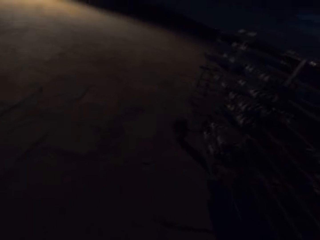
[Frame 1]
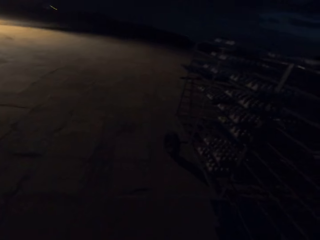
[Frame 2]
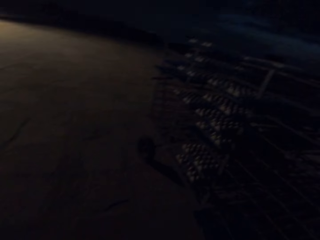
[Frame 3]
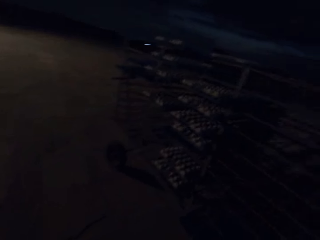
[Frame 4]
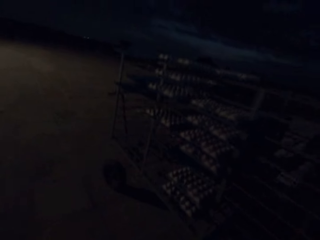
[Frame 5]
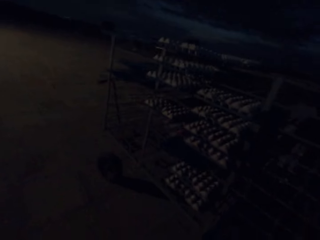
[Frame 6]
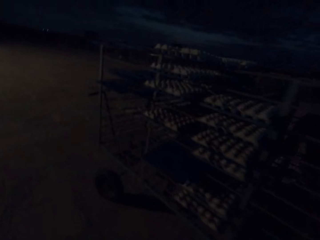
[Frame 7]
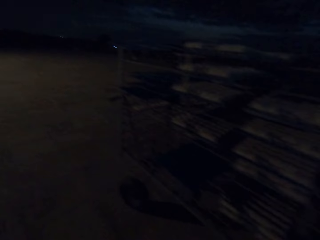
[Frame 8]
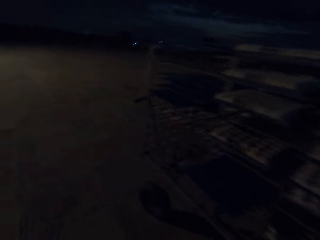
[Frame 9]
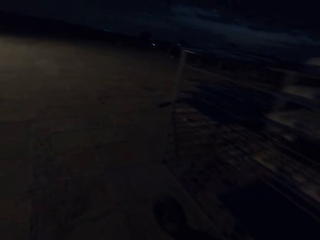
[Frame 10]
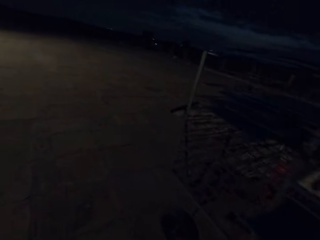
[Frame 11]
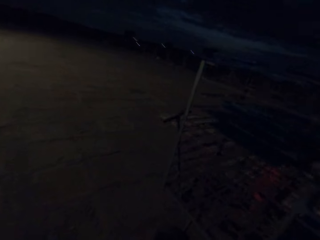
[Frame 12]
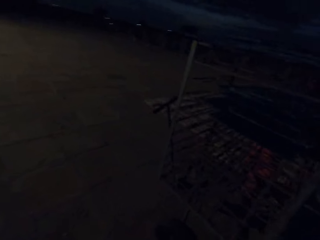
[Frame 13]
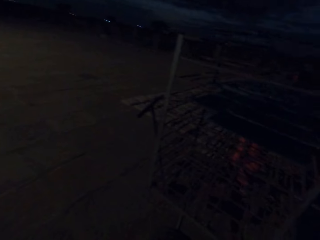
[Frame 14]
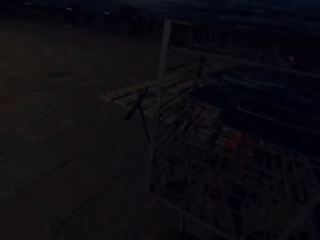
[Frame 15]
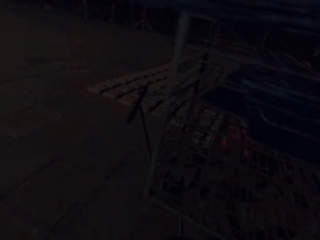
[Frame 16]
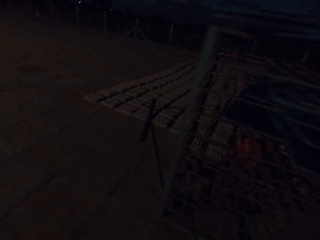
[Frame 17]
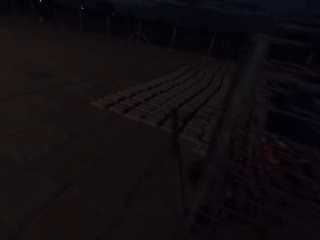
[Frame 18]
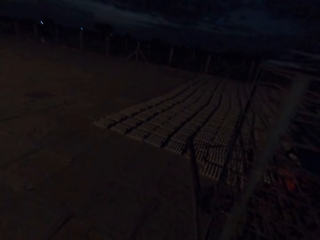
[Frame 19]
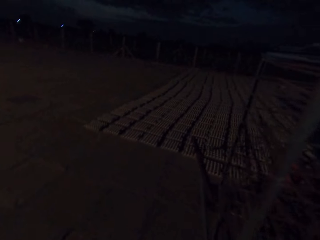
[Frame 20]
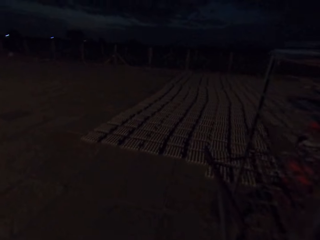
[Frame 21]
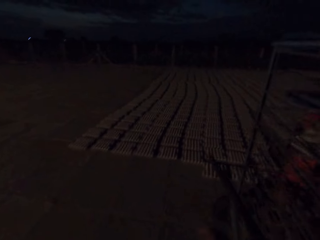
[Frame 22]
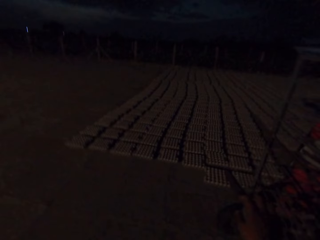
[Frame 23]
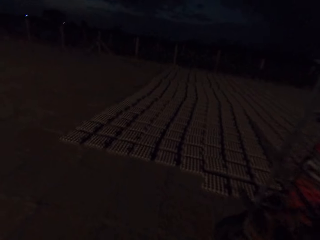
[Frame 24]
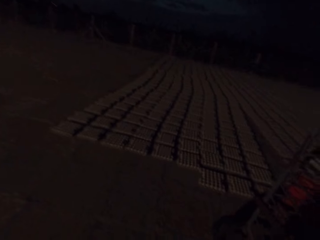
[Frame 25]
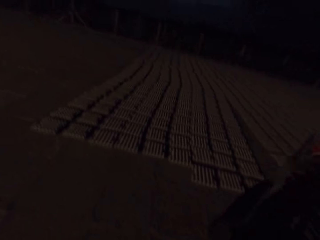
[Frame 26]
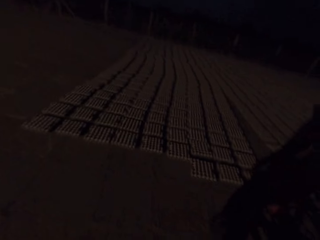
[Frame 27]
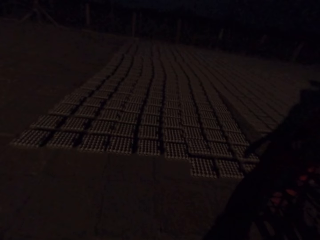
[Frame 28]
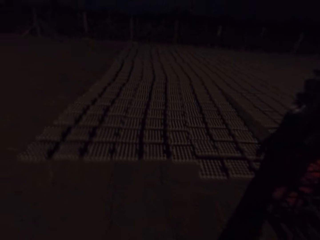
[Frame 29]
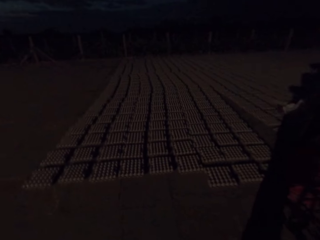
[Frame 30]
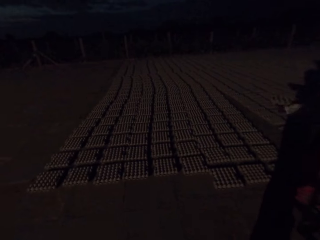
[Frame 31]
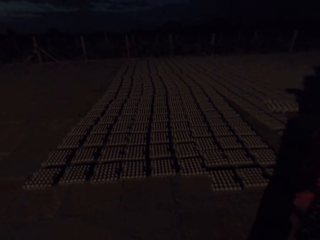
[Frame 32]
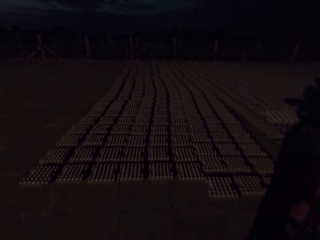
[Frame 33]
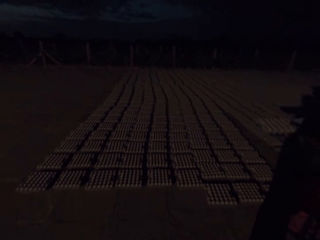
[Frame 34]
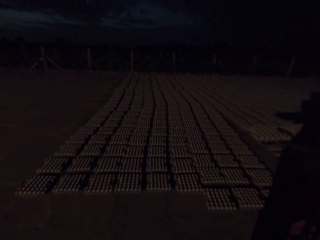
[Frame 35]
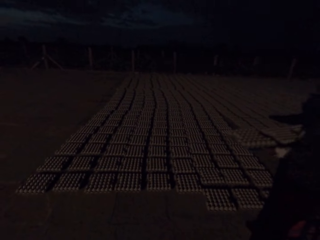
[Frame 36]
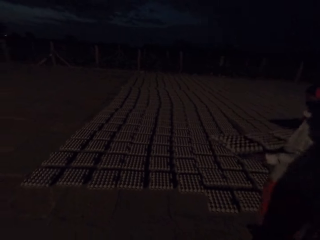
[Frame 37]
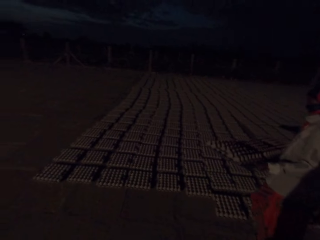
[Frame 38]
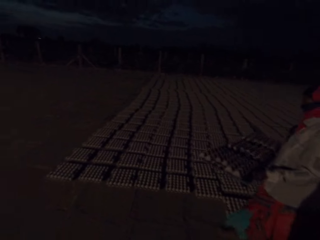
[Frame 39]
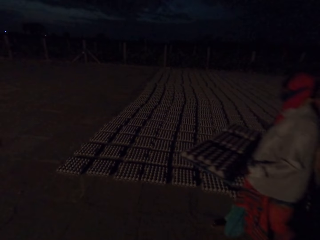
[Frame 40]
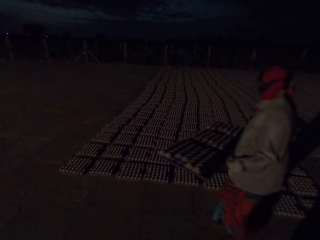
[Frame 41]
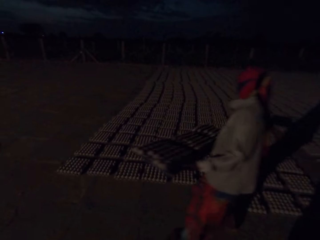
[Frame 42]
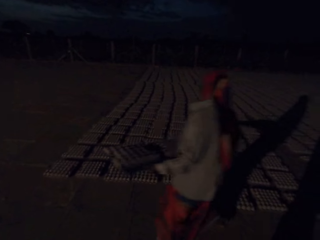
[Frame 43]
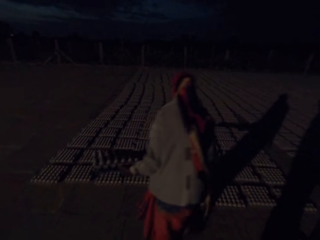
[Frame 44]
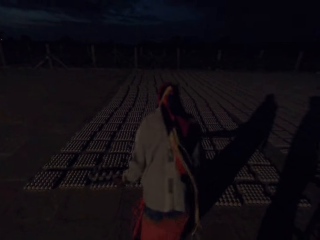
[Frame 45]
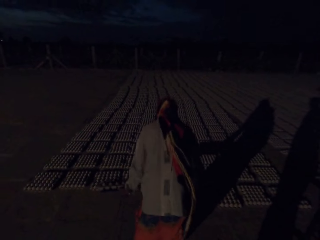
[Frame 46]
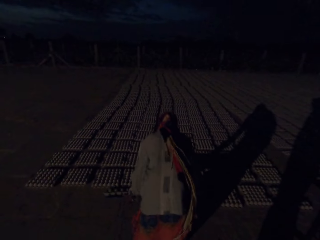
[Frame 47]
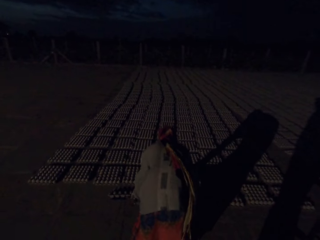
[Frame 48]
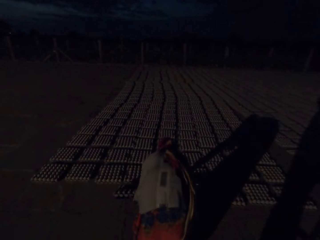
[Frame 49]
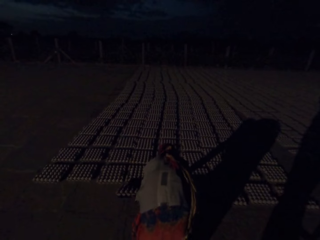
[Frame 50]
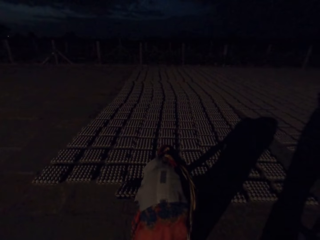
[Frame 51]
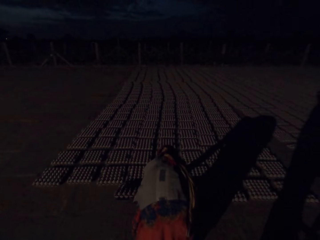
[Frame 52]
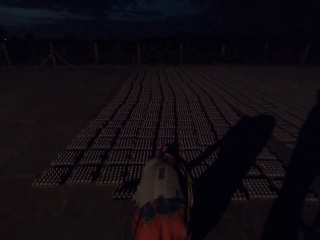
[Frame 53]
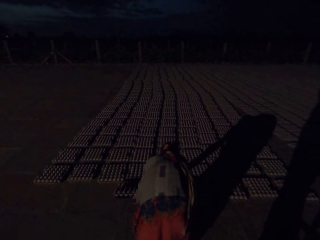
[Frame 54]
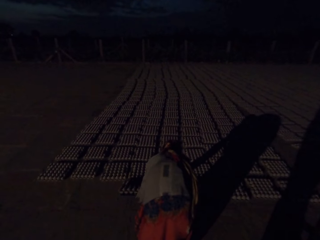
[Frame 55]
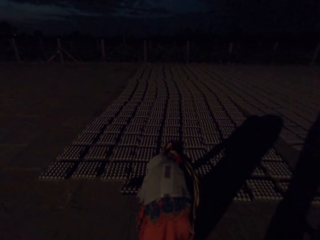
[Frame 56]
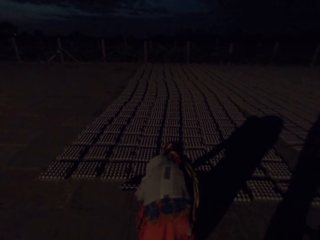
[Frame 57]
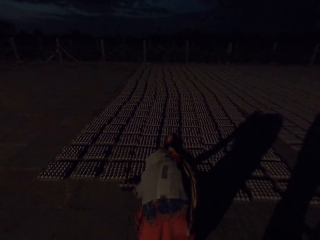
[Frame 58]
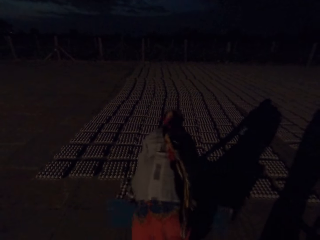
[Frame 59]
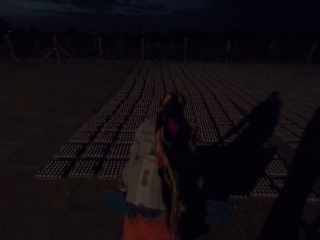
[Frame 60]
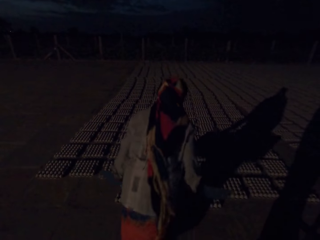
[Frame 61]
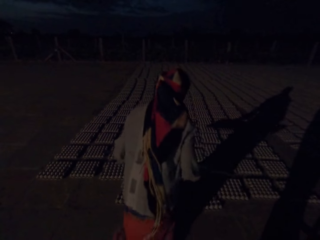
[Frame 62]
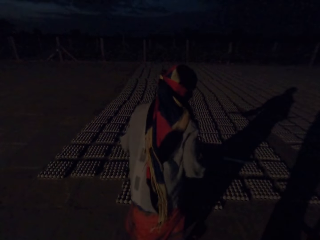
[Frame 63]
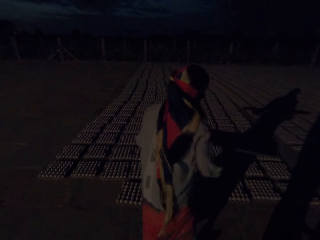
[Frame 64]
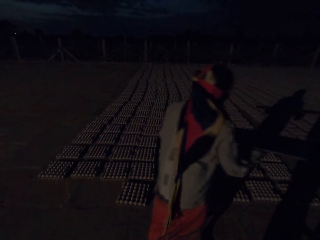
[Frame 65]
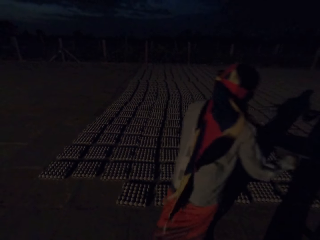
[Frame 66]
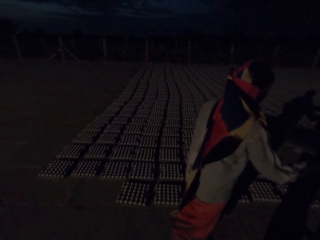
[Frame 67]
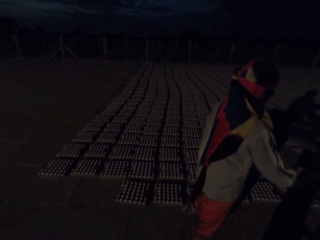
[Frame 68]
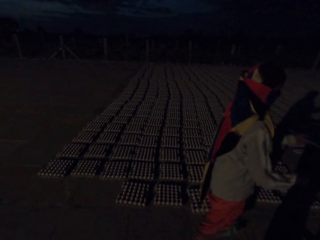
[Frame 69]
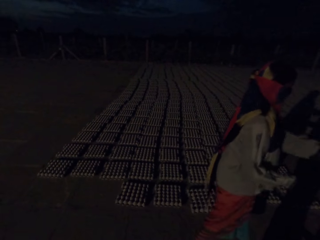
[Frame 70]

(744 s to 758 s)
The camera wearer places a hand on the racks. They look around the compound.

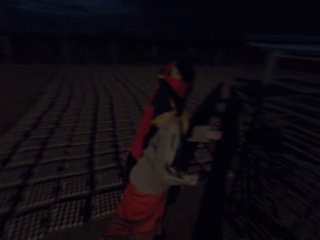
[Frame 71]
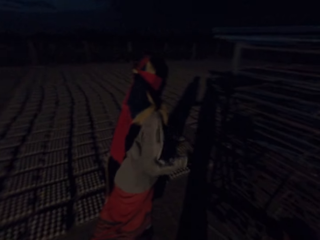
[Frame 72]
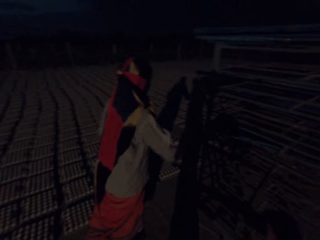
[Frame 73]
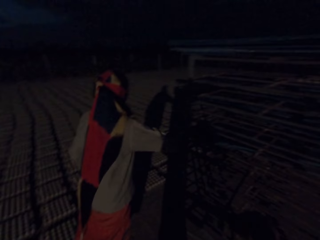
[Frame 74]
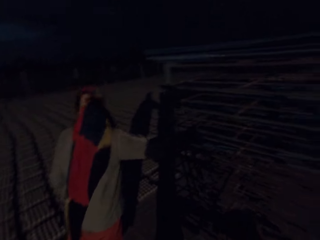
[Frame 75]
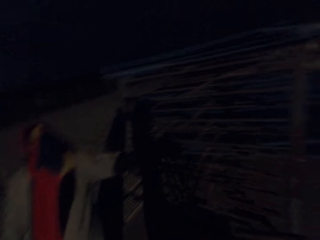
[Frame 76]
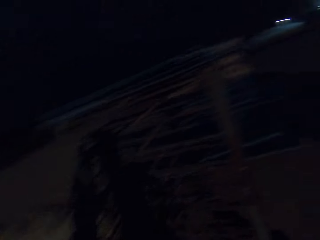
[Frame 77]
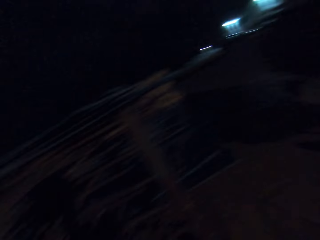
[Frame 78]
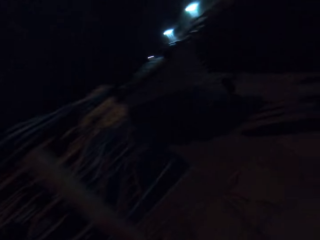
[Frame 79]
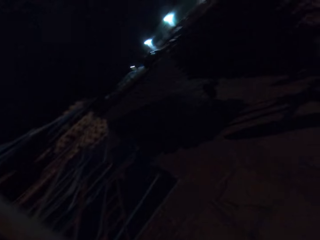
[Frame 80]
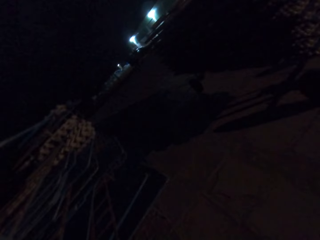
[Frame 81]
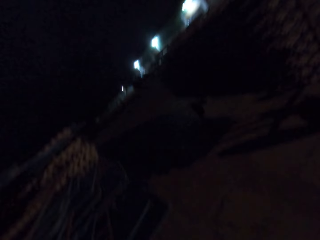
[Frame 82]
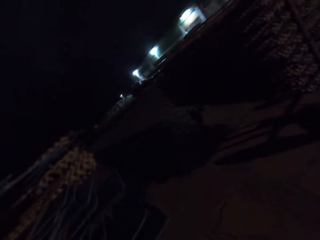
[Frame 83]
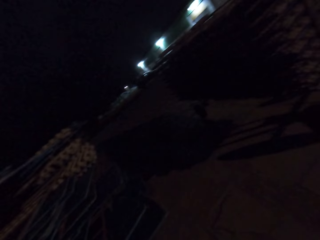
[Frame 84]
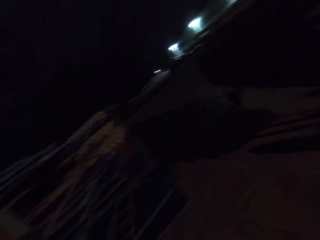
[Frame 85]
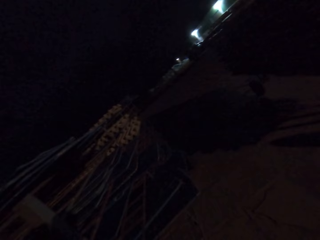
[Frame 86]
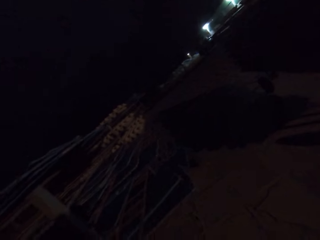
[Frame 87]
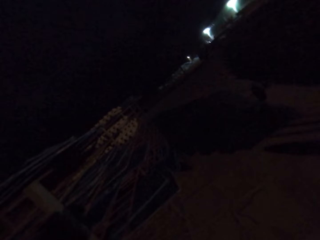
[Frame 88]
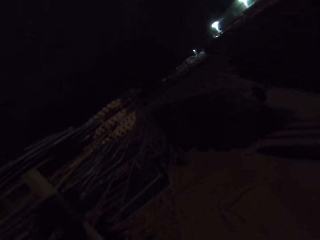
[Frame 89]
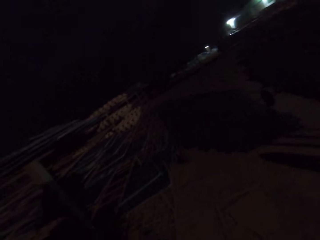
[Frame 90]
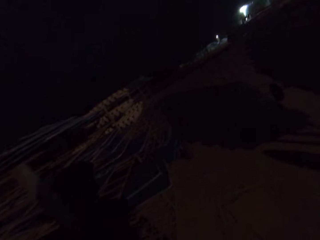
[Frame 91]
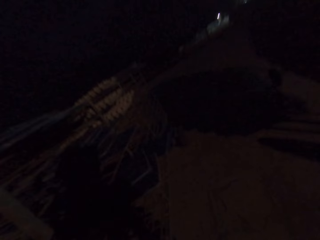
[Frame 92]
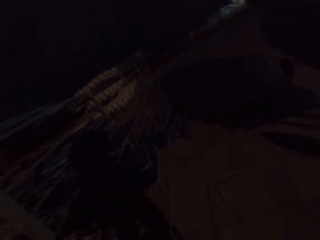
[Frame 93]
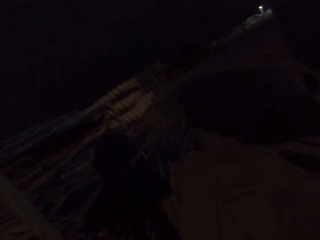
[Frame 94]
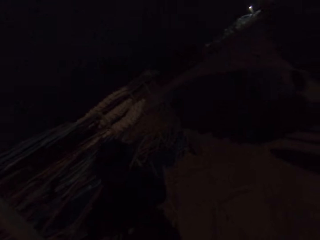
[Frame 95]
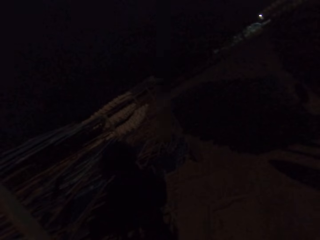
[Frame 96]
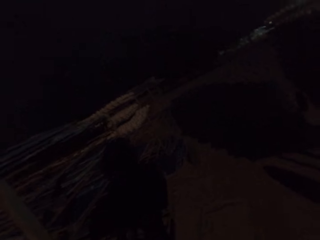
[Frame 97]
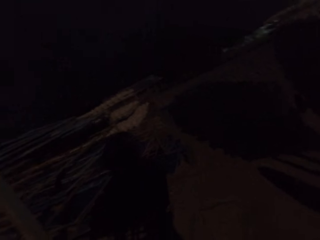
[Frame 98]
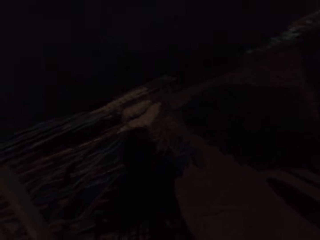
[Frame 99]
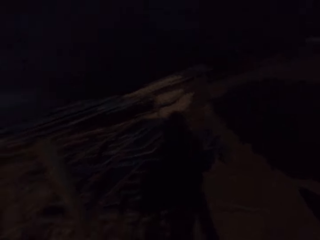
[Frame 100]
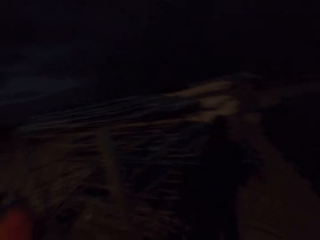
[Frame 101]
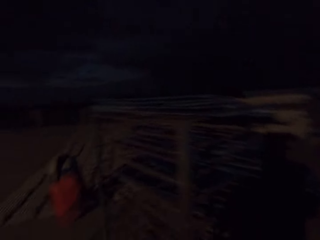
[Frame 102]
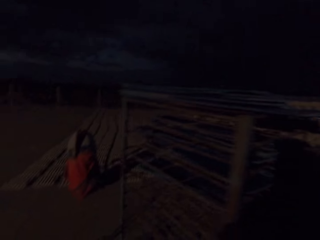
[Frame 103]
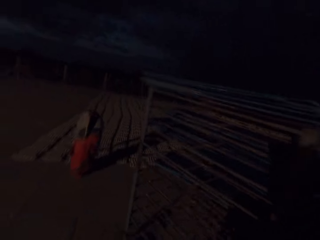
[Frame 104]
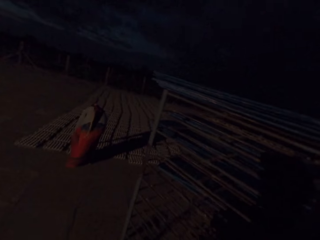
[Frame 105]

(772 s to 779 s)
The camera wearer walks around the field. They look around.
